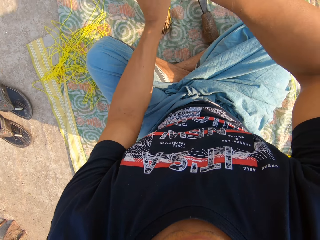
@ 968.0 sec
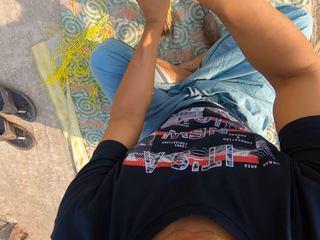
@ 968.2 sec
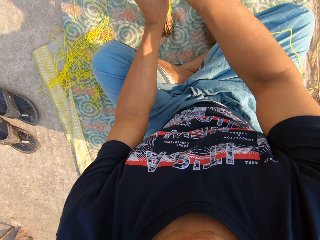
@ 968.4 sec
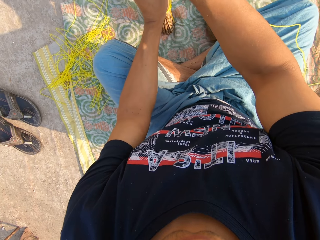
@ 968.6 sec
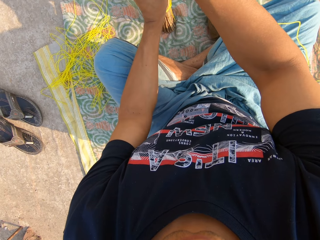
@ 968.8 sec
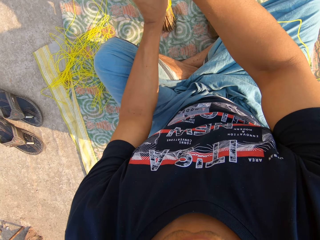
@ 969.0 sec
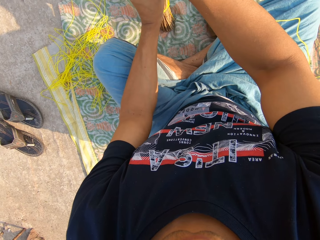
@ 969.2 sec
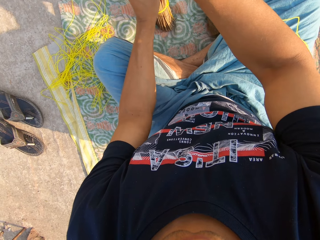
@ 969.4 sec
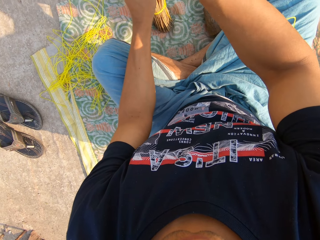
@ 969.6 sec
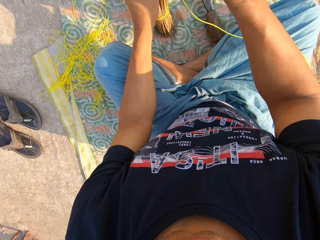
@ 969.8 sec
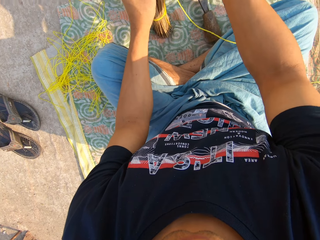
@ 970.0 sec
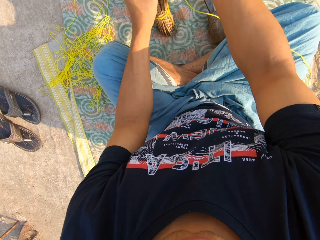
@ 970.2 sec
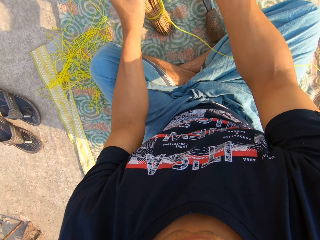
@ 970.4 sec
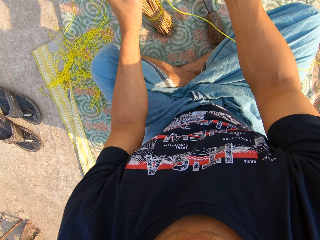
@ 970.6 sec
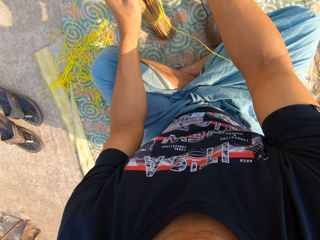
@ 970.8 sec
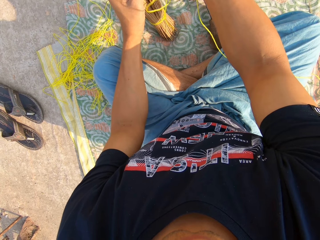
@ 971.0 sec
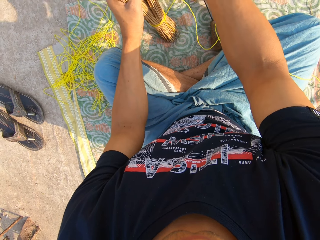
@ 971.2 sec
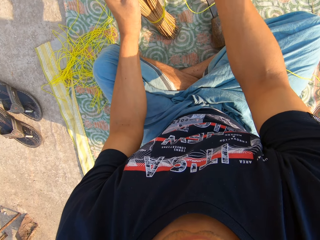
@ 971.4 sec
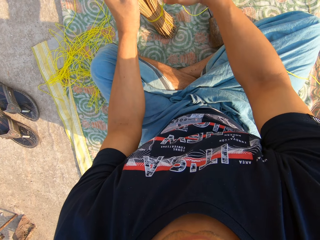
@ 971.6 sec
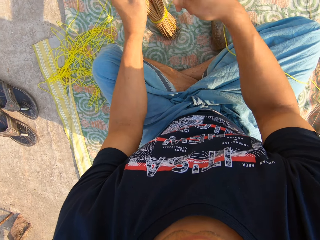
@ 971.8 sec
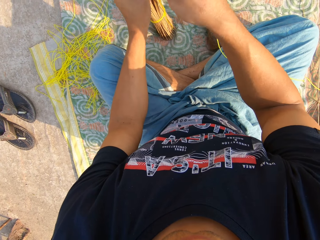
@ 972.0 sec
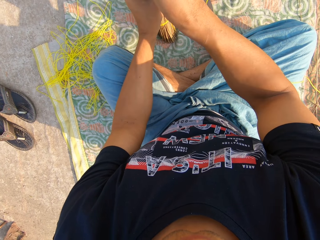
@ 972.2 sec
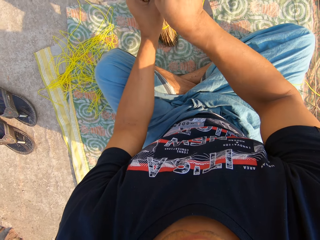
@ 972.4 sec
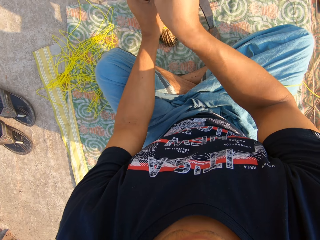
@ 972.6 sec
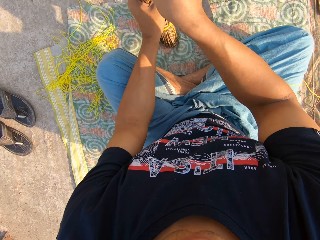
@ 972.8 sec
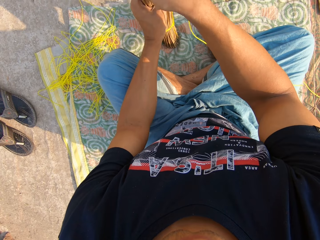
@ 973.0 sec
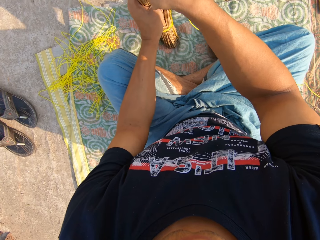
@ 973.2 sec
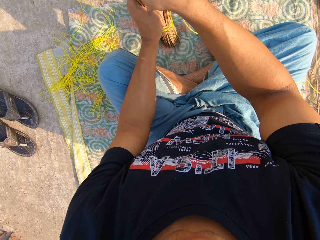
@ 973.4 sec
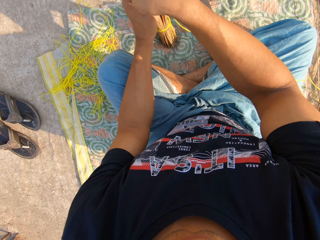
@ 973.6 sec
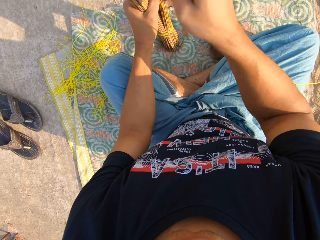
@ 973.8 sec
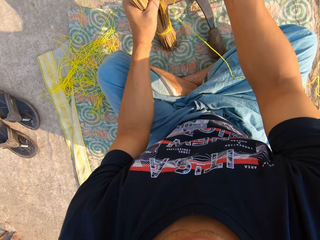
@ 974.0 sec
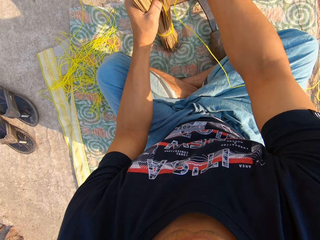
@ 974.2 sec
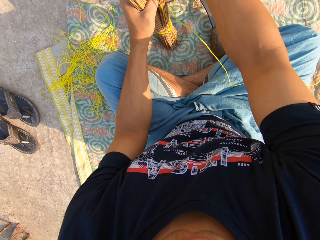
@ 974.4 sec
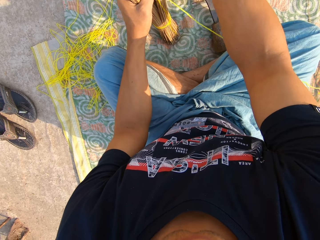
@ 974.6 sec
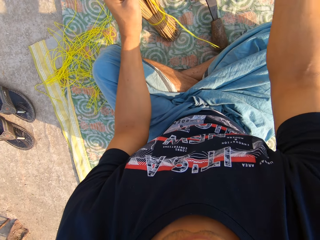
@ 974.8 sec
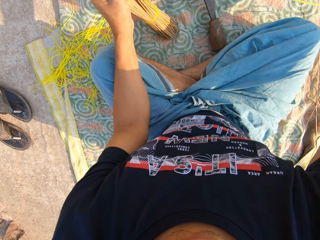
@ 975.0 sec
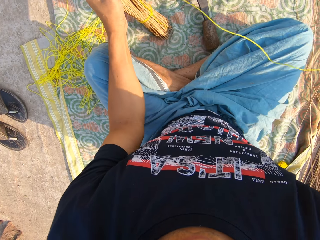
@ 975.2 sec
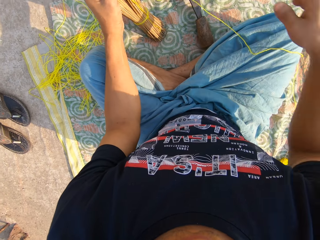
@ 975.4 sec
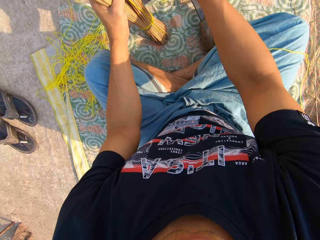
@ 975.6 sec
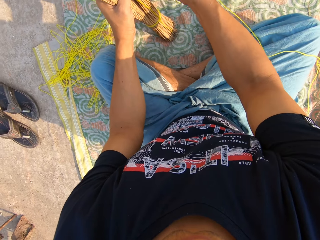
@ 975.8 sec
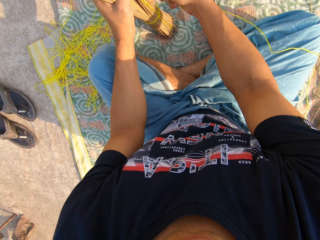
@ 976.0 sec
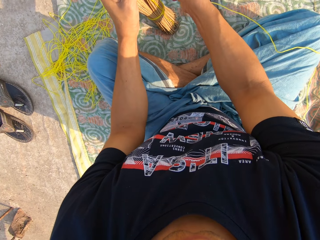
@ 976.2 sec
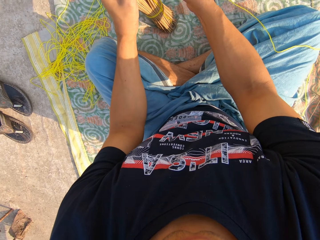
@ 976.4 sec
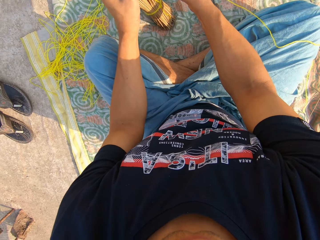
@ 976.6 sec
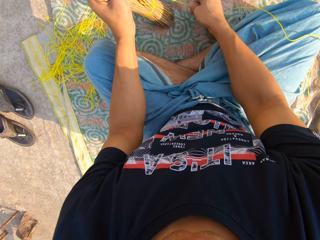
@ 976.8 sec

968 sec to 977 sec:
The camera wearer ties the broom with the rope in his right hand.

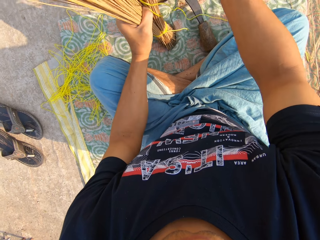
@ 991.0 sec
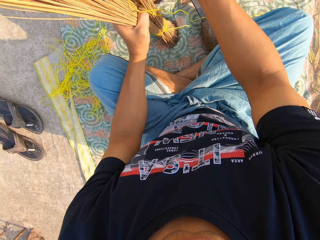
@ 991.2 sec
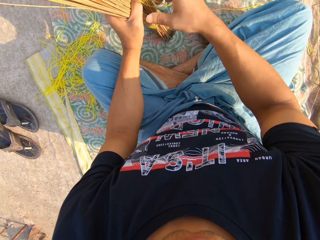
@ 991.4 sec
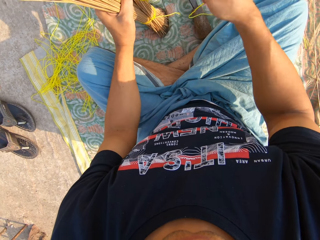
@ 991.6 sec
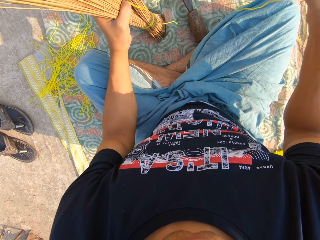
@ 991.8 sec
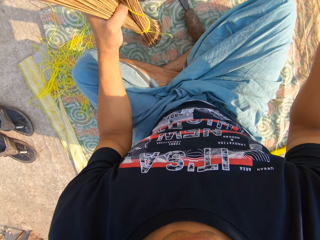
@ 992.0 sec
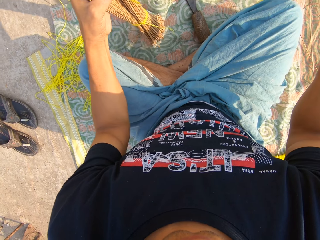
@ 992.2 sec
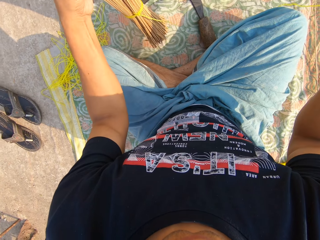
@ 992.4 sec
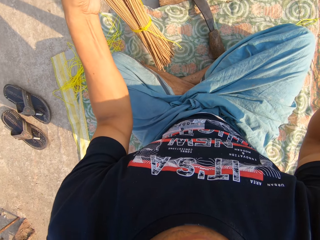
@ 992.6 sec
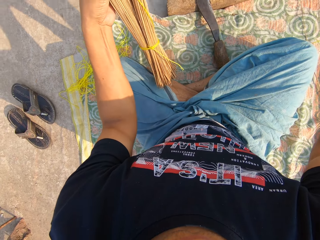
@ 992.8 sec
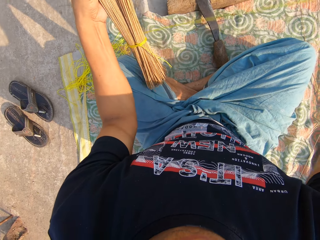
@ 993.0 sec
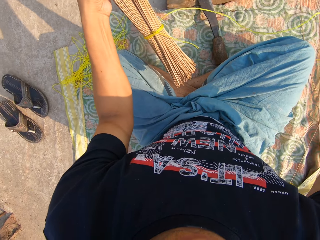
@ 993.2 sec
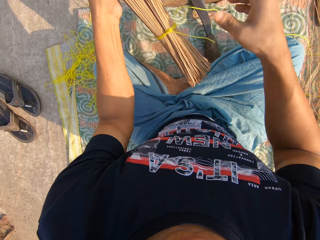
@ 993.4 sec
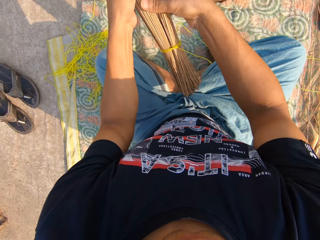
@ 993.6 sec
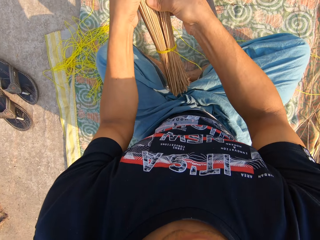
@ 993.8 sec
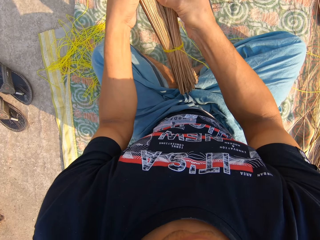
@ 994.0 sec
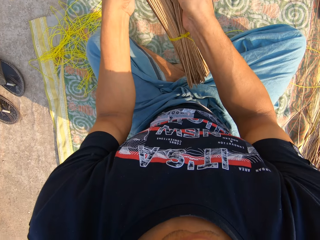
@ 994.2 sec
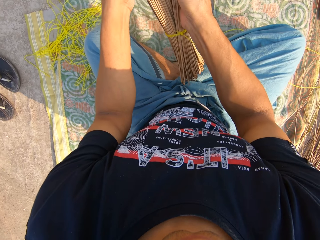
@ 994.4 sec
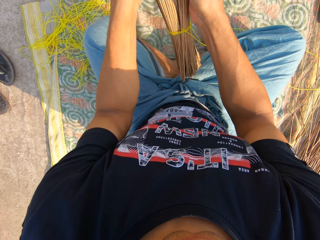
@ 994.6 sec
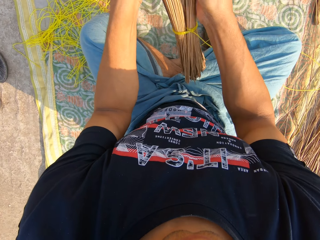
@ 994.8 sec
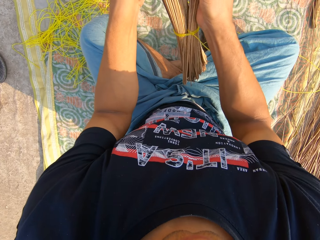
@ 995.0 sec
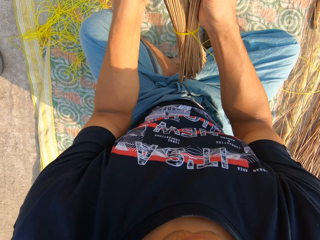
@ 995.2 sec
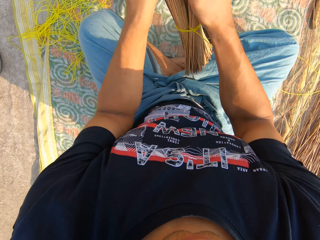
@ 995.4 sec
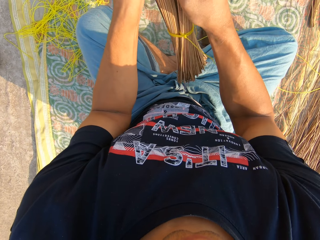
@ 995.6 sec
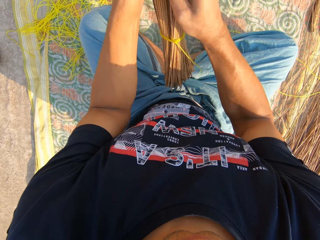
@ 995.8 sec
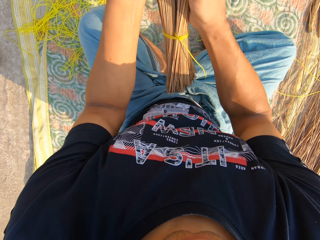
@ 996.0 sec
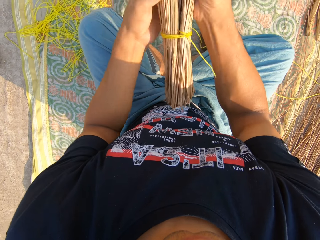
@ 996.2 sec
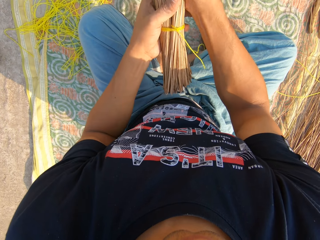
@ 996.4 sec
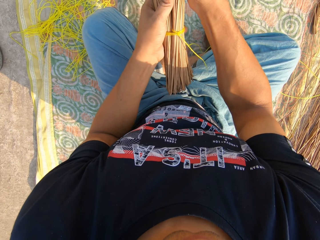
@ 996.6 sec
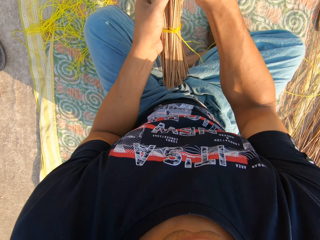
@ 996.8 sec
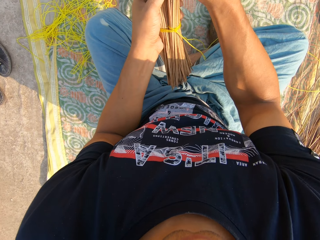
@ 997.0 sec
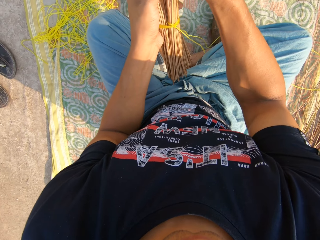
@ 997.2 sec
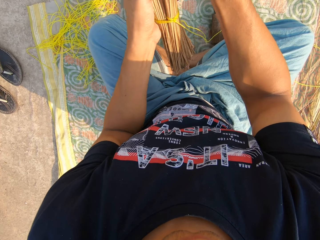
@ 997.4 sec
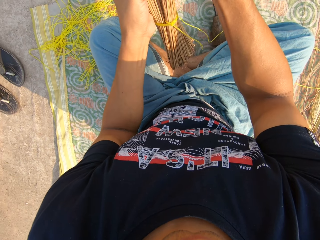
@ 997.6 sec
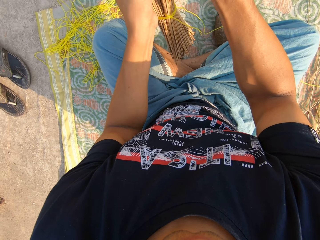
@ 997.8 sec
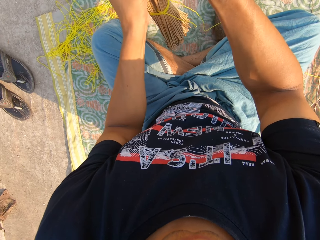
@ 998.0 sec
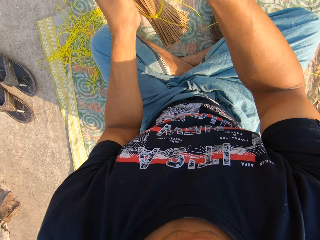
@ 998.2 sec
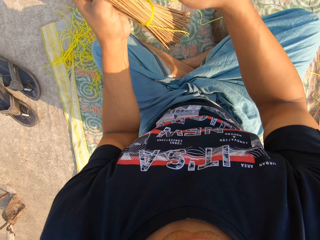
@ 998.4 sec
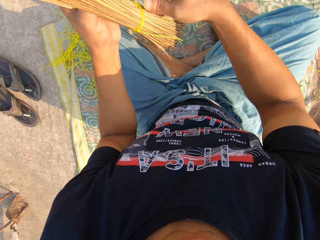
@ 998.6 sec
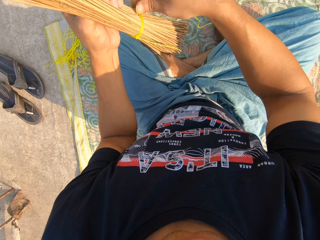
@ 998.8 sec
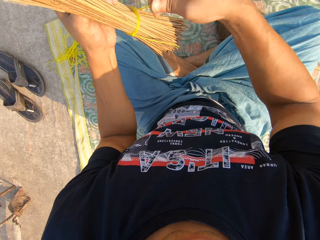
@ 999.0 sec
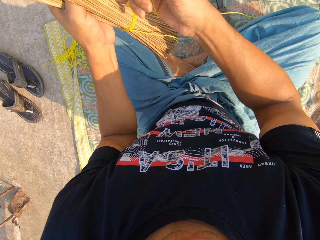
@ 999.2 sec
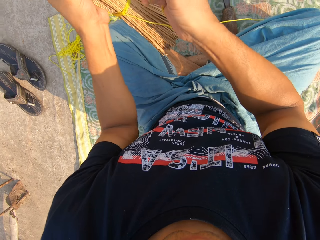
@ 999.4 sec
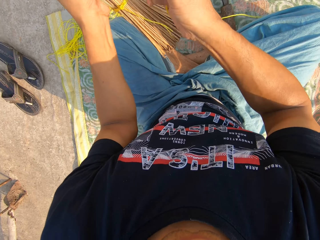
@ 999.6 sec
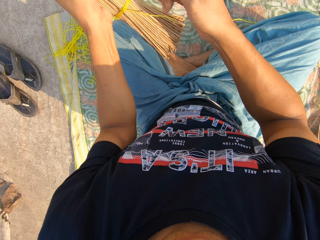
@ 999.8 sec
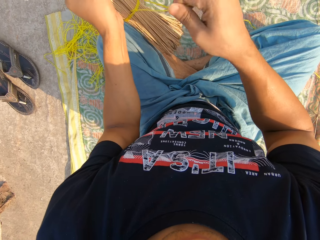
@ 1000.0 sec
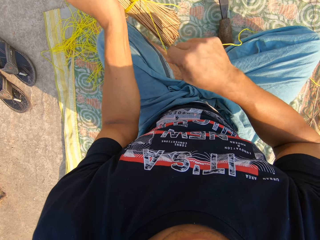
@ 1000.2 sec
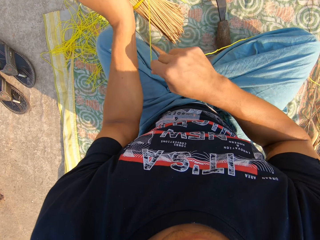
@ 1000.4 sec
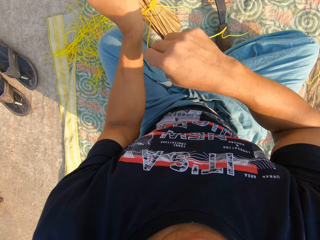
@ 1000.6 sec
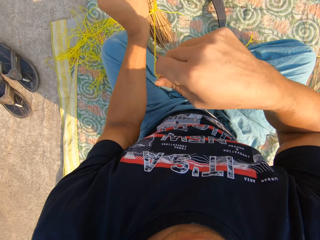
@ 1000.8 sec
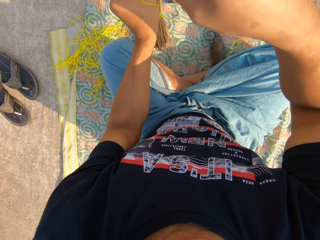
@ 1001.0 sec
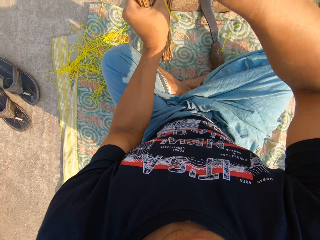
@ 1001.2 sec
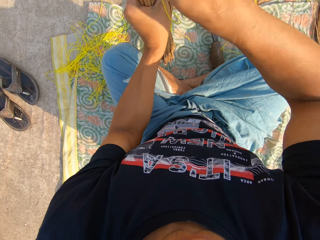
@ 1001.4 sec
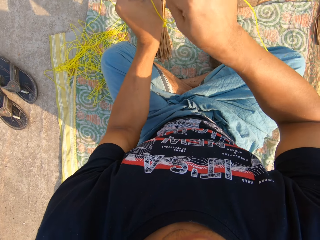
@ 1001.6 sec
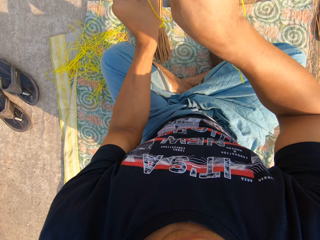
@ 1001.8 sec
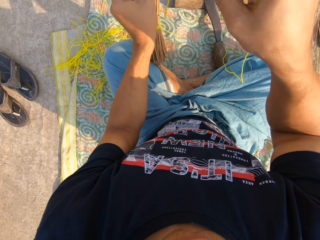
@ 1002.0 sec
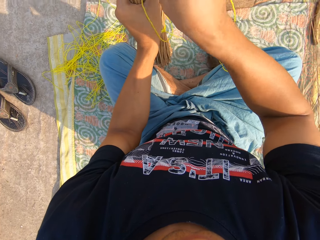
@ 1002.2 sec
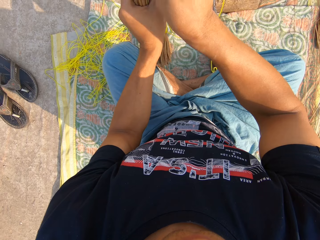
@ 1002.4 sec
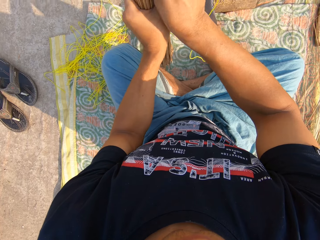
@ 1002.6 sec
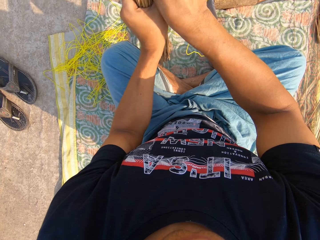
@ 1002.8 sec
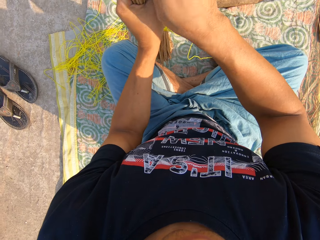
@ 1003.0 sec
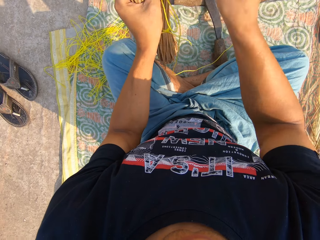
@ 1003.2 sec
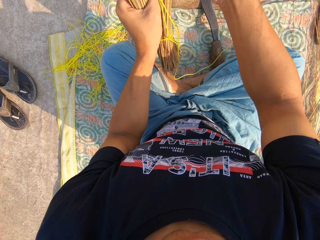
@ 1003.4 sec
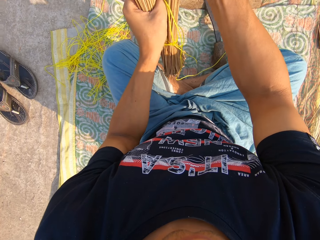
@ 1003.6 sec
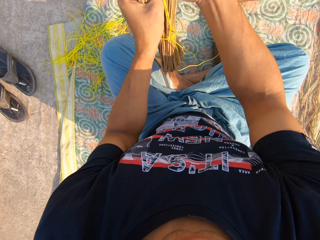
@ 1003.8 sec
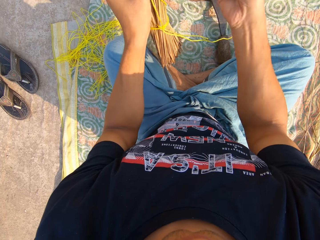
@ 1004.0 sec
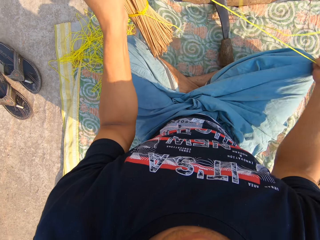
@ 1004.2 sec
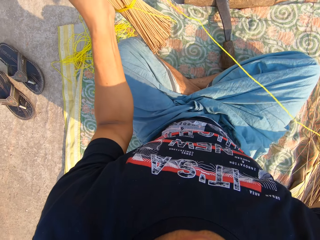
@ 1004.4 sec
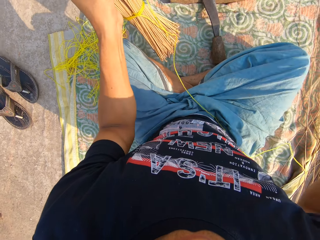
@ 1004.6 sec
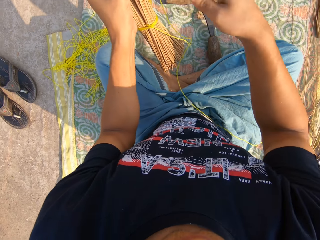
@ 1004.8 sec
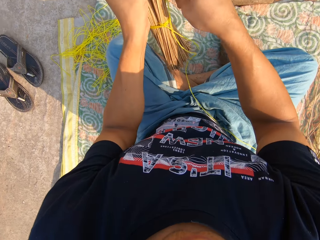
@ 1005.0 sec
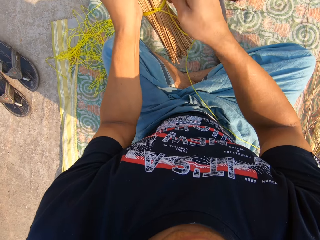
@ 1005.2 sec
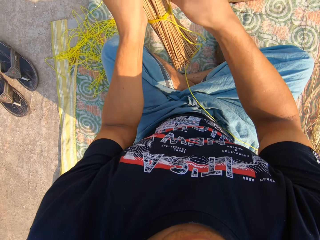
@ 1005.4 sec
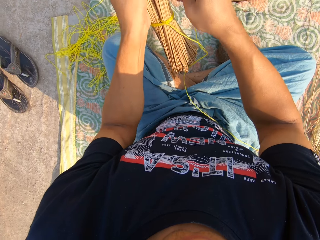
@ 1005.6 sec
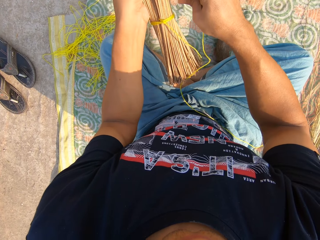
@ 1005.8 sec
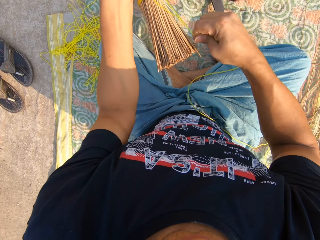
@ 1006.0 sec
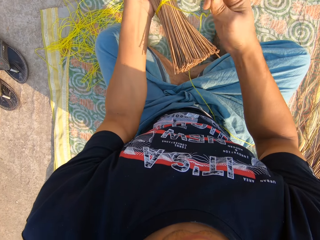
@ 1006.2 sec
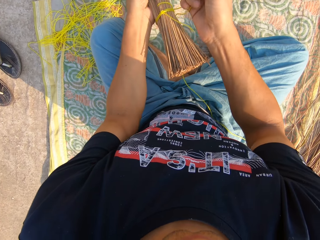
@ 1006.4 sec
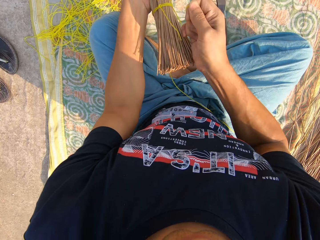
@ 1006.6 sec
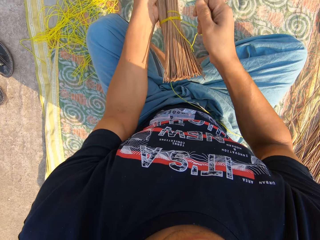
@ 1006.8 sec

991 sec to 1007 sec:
The camera wearer carries the broom from the ground with his left hand. He adjusts the broom with both hands. He ties the broom with the rope in his right hand.
